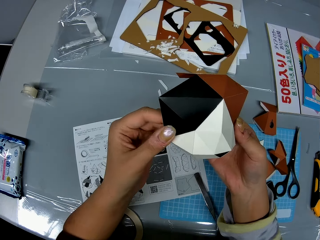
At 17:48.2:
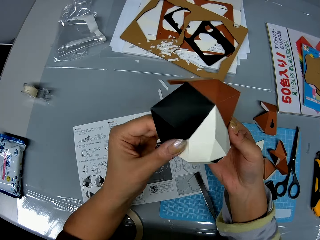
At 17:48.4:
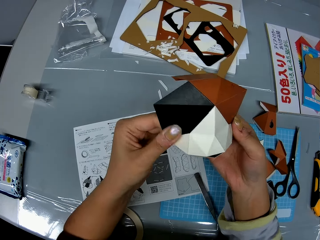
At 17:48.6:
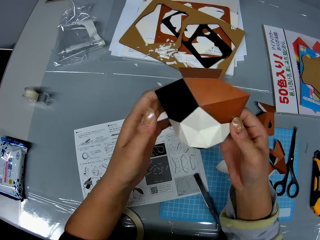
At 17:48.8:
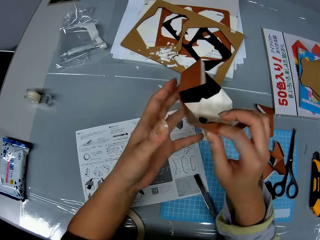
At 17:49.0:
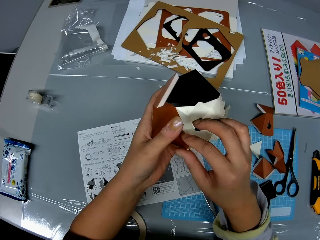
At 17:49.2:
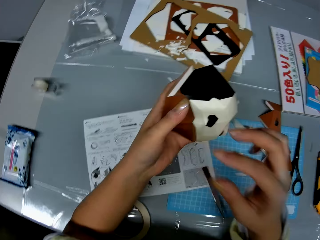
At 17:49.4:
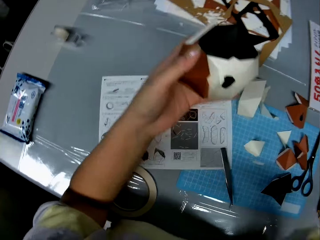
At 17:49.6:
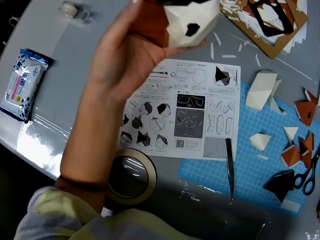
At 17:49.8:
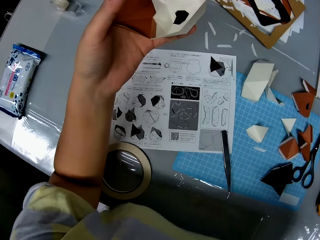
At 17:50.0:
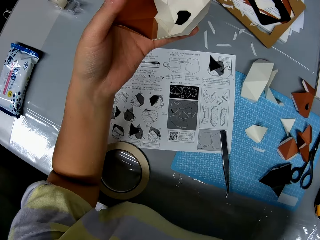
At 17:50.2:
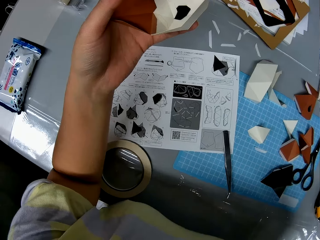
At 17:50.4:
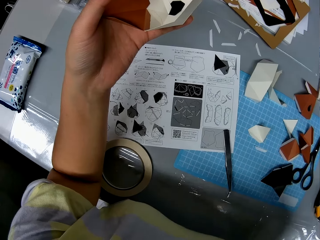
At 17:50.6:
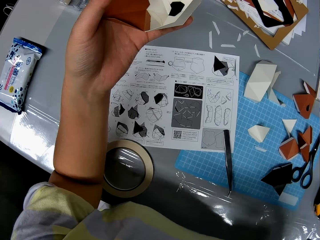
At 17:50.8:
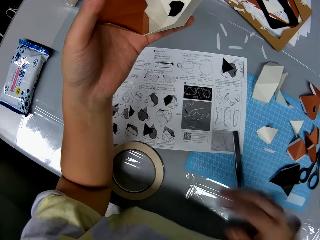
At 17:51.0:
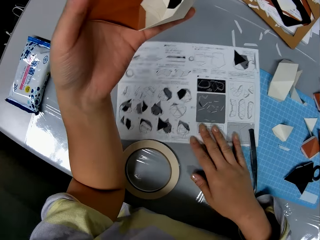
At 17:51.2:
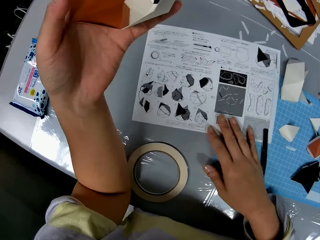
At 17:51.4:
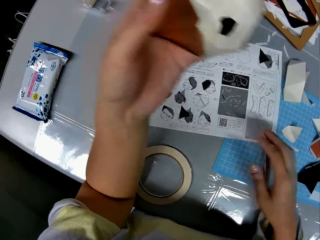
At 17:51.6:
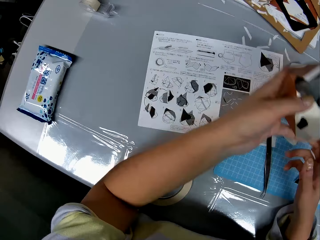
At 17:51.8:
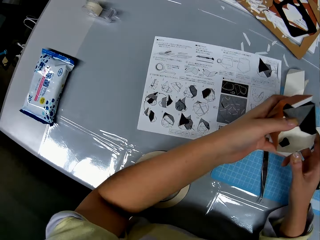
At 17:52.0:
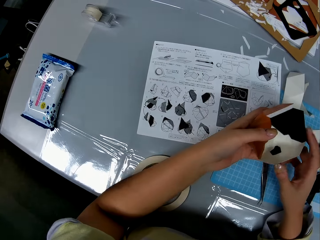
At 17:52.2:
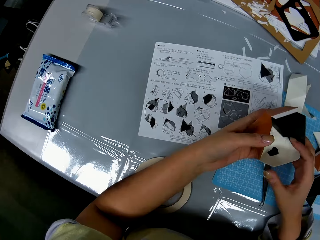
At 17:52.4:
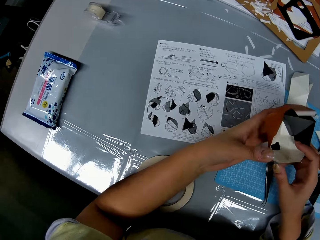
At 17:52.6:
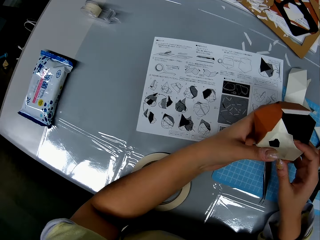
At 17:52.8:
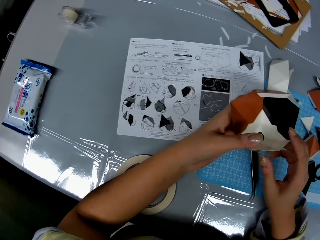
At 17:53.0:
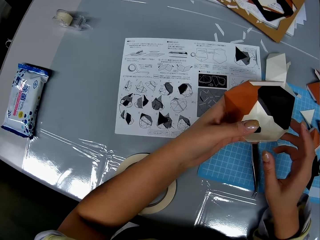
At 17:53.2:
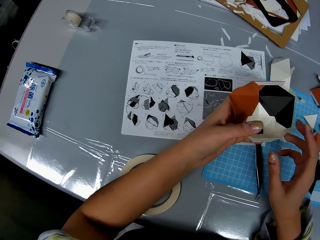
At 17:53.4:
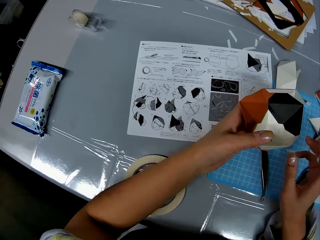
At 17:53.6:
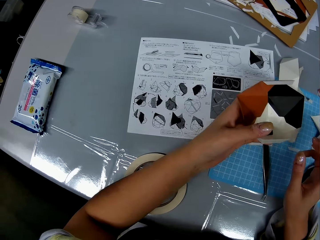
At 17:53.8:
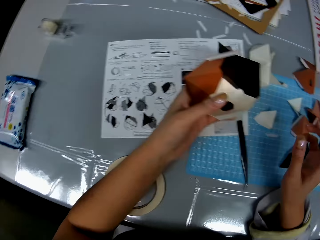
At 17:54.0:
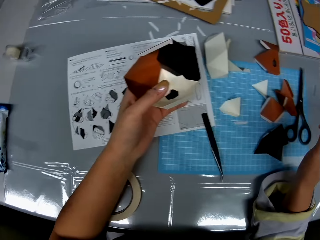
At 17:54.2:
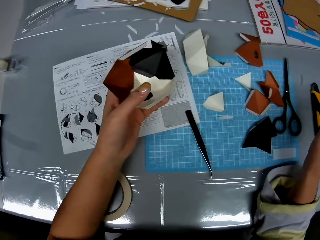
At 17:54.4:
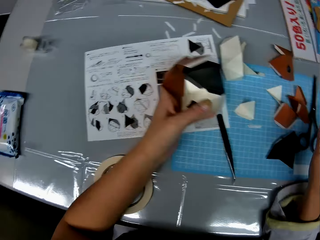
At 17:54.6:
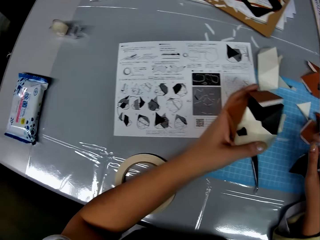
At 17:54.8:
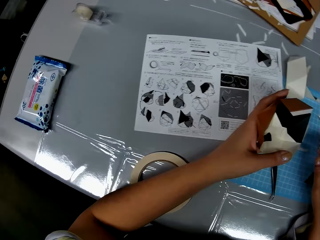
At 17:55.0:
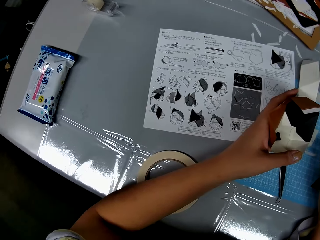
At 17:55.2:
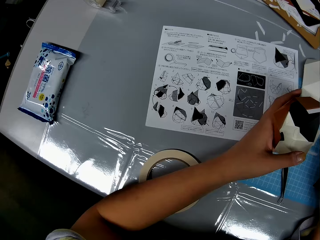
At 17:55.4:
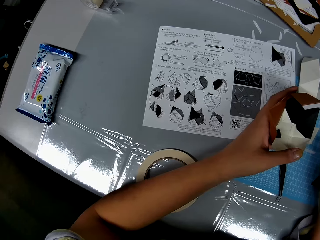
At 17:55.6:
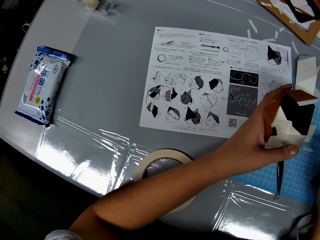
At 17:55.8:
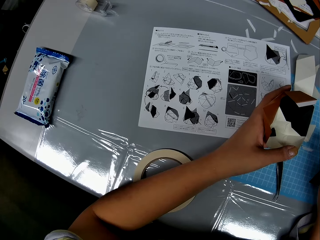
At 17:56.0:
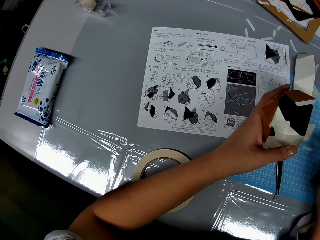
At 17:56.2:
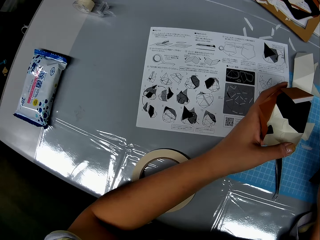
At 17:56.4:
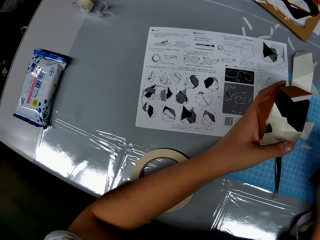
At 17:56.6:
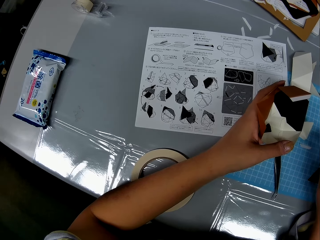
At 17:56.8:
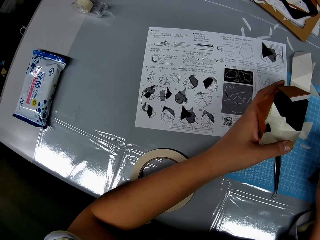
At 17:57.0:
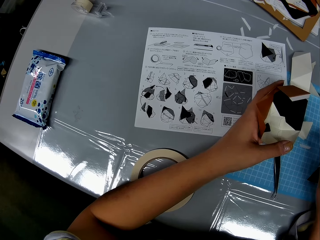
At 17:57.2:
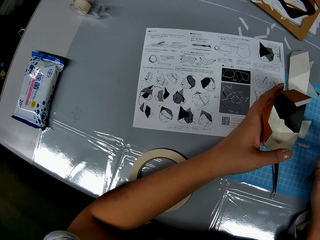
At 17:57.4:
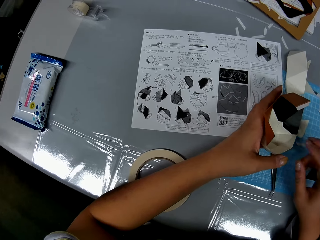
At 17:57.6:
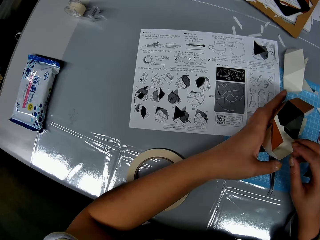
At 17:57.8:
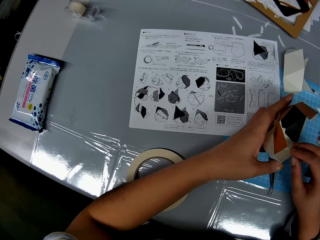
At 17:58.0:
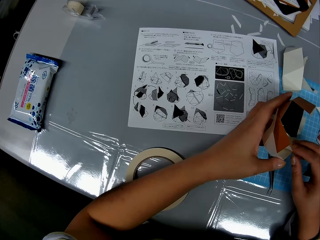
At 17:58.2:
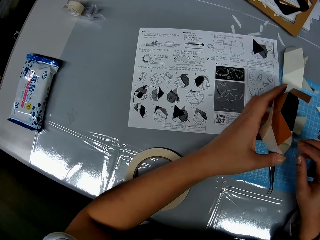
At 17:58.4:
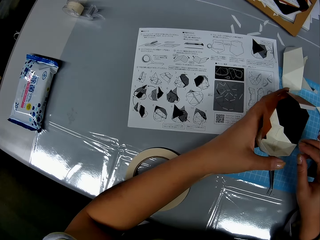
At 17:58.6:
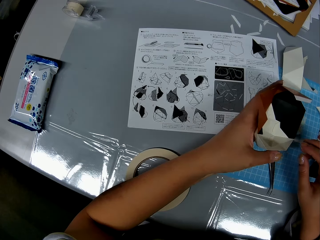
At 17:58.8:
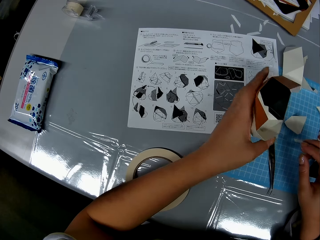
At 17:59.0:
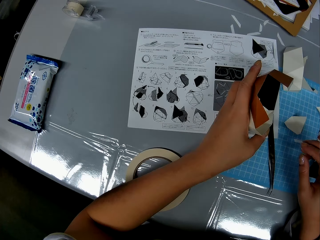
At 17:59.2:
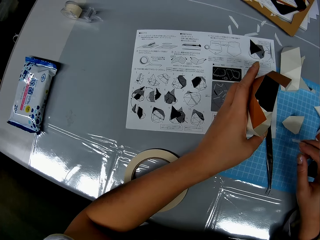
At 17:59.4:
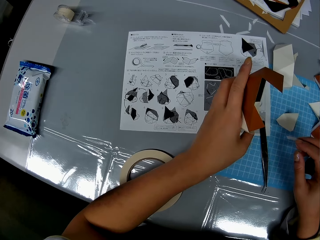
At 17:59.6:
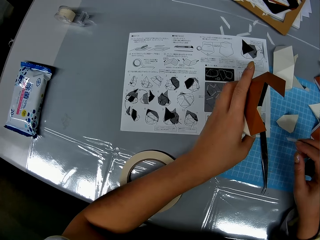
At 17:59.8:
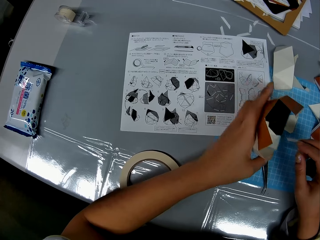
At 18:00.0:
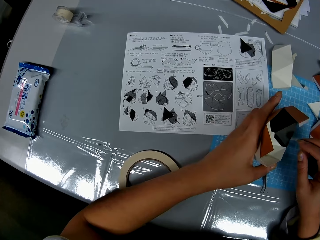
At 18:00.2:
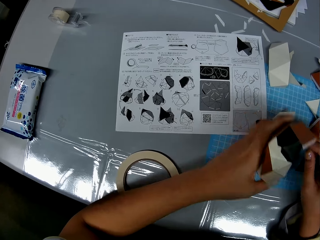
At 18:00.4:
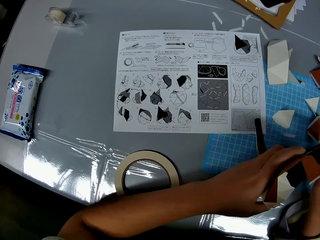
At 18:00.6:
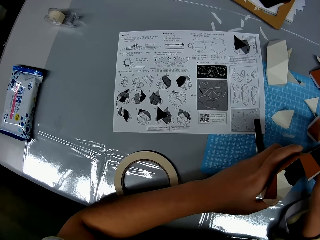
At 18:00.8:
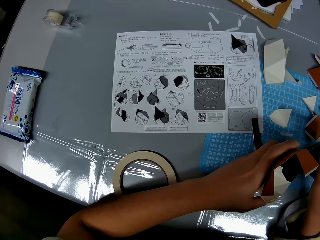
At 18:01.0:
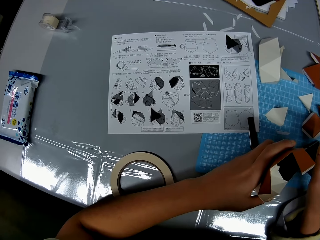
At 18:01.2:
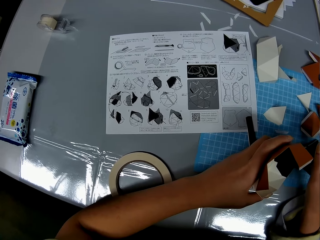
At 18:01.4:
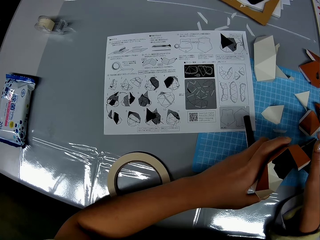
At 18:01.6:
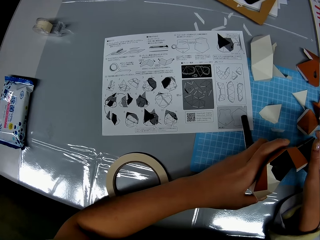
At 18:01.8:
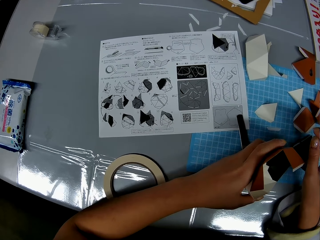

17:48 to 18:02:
The camera wearer holds the model with one hand. She raises her hand. She moves an instruction manual on the table with her right hand. She lowers the craft paper to the table. She holds the model with both hands. She holds the craft paper in her left hand. She moves her right hand over the table. She looks at the paper. She touches the craft paper with her right hand and moves the craft paper in her left hand.

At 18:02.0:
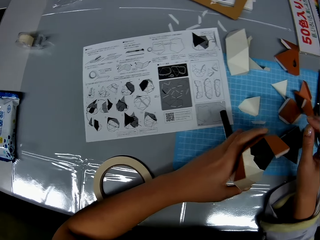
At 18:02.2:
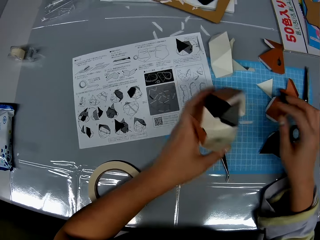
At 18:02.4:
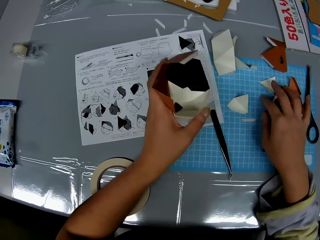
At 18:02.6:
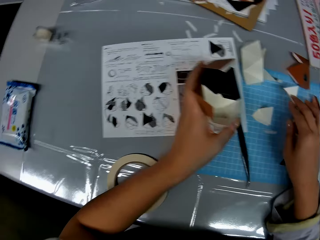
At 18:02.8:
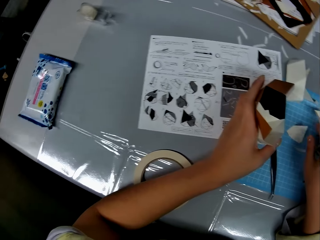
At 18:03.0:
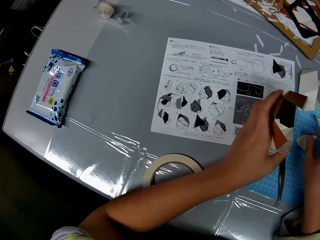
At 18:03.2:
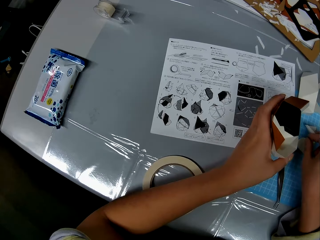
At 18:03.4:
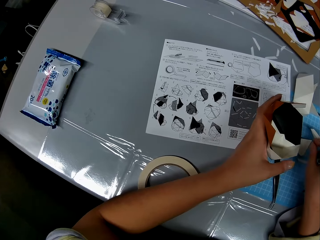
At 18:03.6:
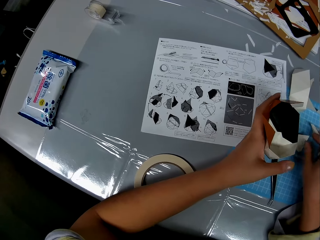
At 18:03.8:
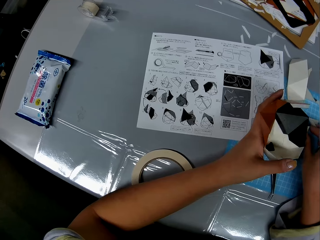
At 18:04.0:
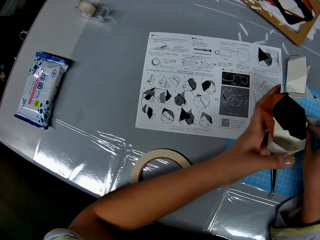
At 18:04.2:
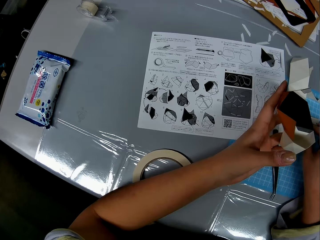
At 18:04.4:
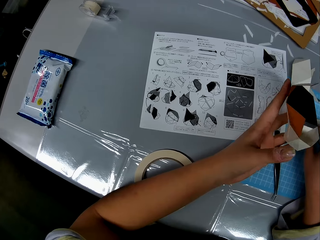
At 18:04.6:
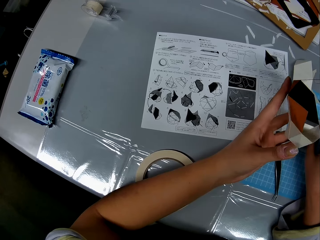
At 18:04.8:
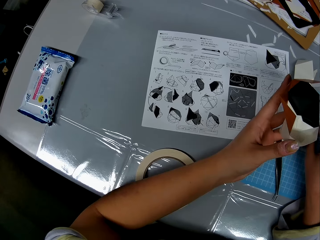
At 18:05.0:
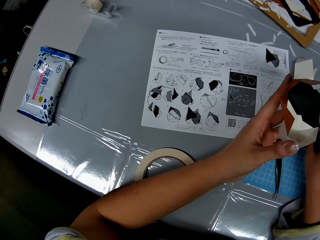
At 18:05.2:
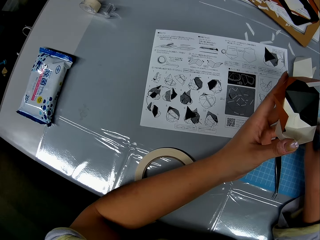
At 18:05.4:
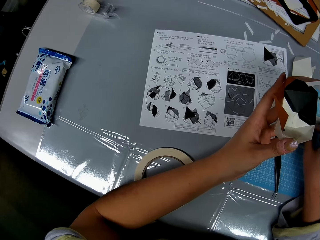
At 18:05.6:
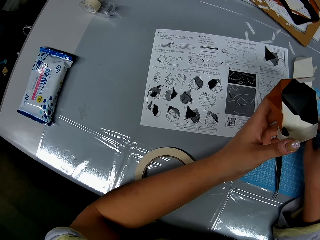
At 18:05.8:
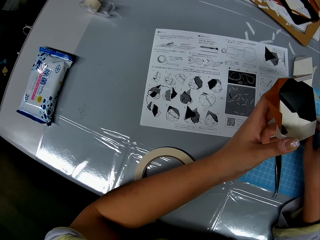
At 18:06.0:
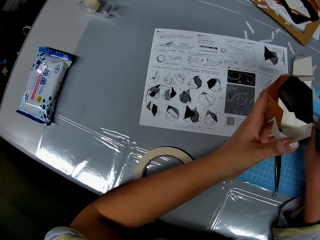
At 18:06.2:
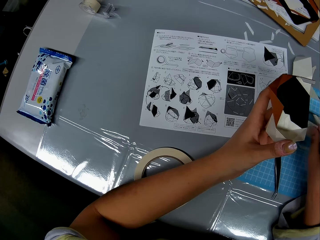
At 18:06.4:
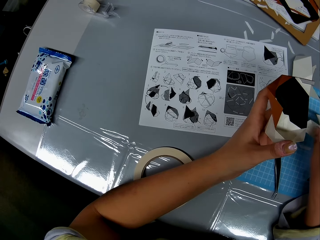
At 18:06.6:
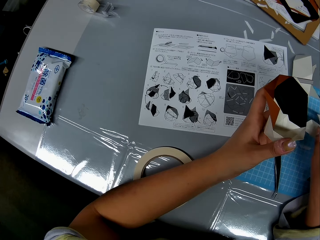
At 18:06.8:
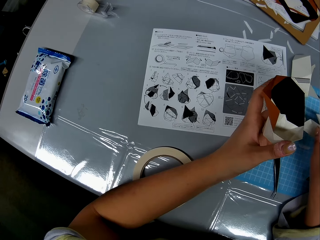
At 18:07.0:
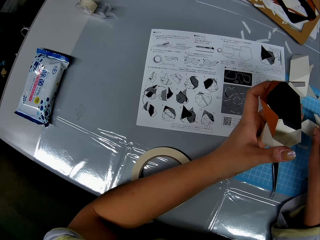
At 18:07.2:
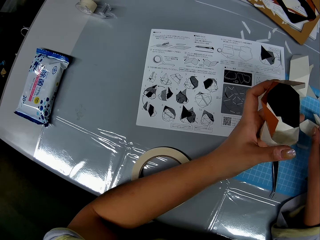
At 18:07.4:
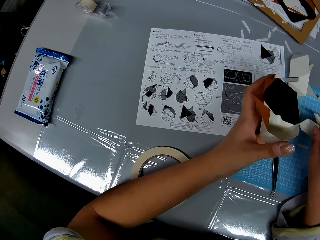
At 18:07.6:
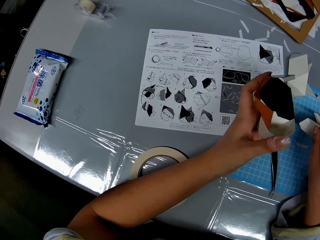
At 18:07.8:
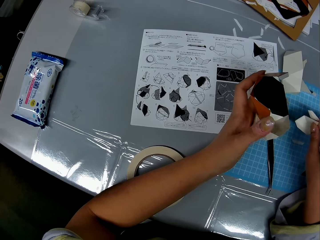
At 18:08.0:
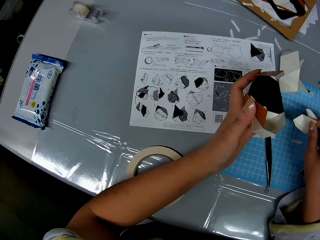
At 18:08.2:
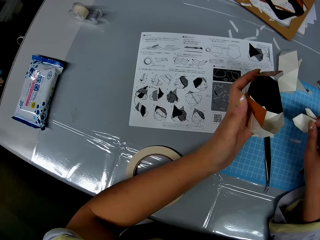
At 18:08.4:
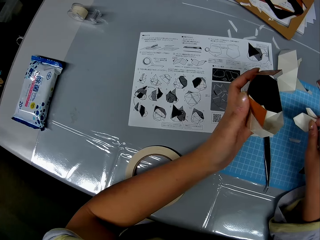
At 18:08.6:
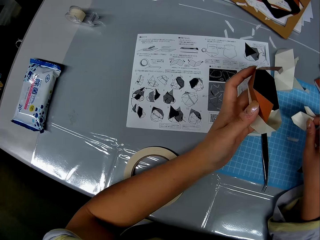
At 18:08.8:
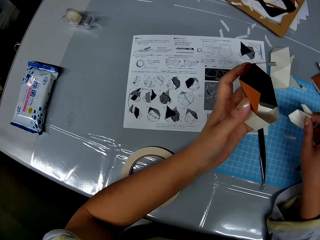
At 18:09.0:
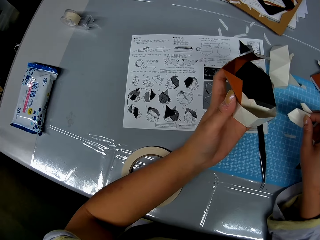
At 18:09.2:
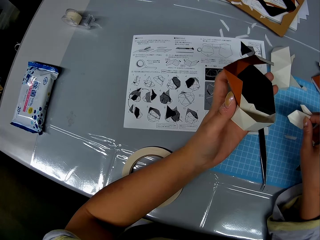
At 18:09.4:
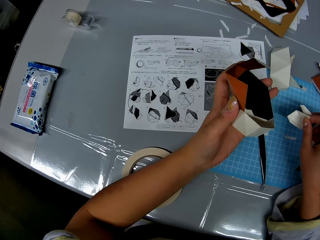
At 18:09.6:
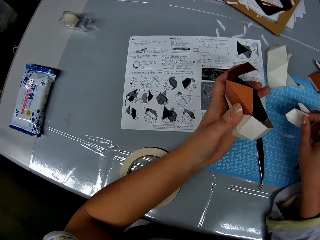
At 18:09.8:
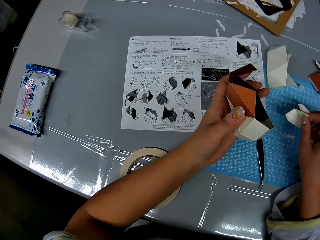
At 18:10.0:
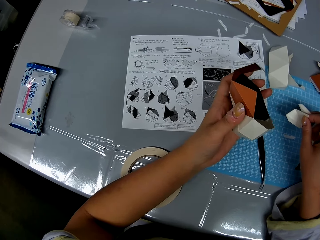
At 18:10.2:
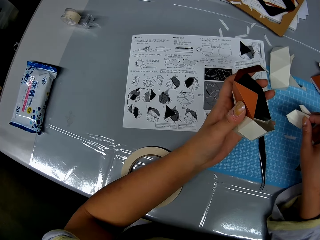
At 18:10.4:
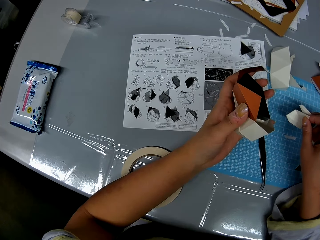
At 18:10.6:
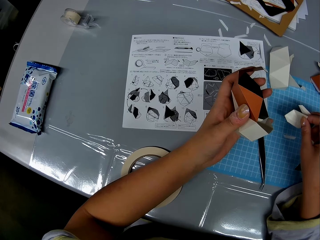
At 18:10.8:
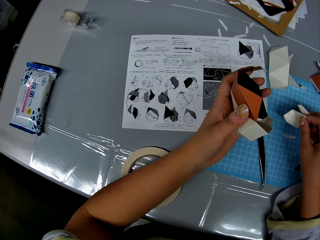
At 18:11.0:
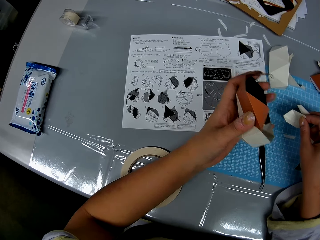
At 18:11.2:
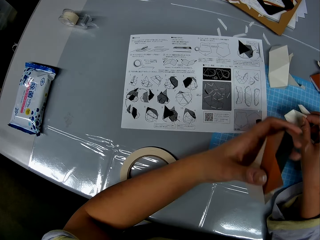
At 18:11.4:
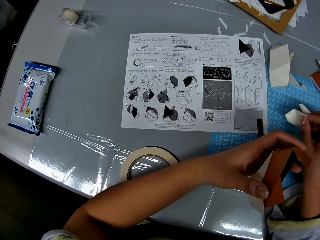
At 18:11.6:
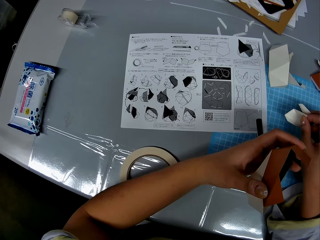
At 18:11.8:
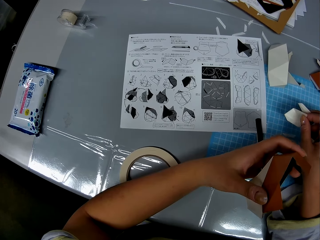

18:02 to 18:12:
The camera wearer holds the model pieces on the table. She picks up a craft paper on the table with her right hand. She moves the craft paper in her left hand.
